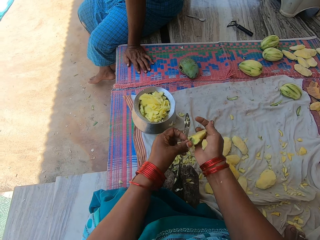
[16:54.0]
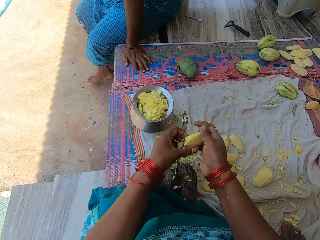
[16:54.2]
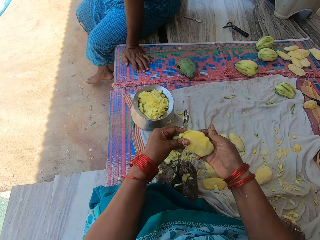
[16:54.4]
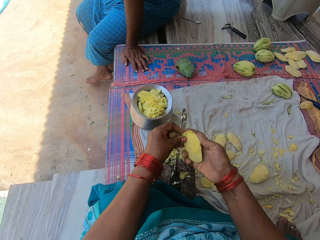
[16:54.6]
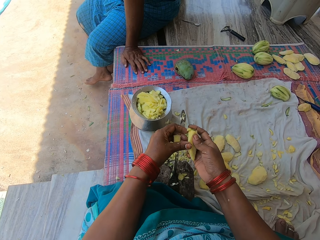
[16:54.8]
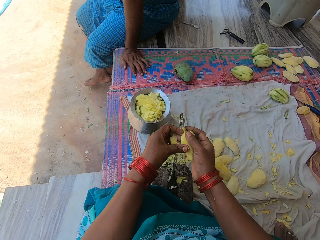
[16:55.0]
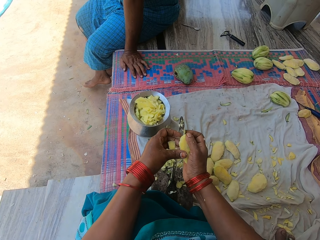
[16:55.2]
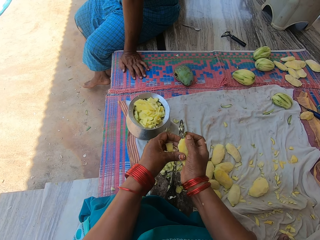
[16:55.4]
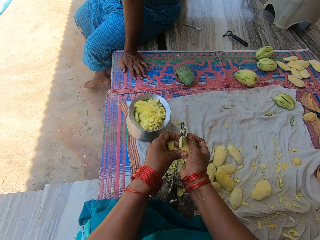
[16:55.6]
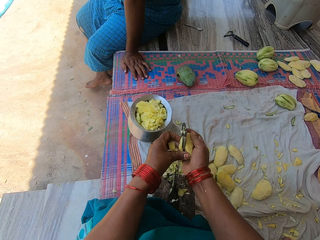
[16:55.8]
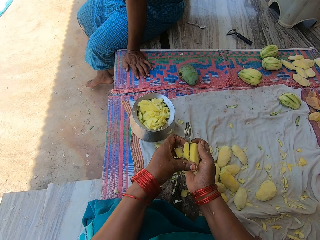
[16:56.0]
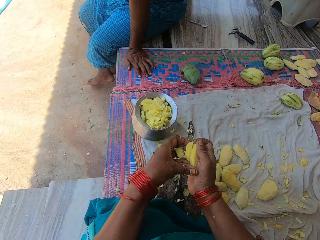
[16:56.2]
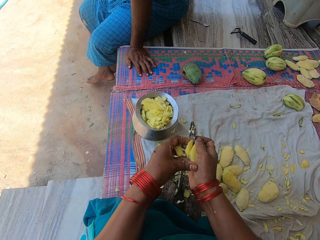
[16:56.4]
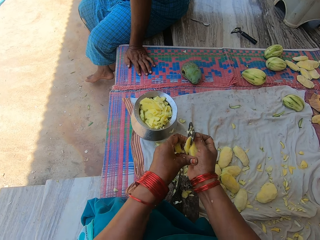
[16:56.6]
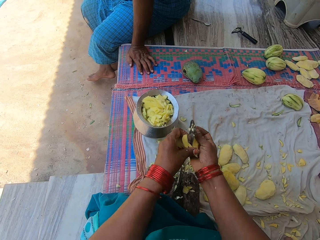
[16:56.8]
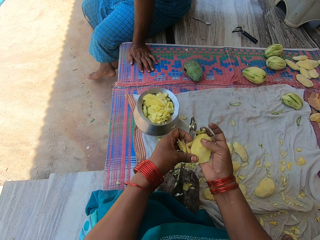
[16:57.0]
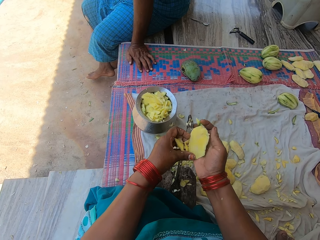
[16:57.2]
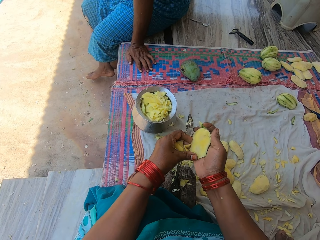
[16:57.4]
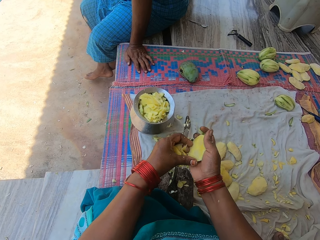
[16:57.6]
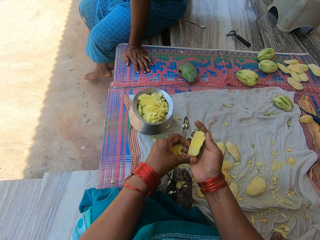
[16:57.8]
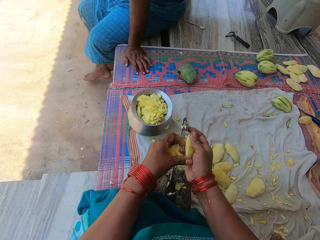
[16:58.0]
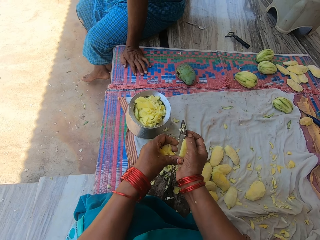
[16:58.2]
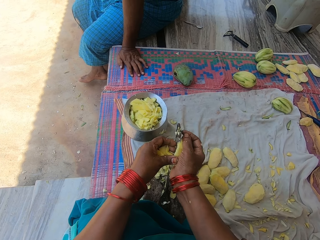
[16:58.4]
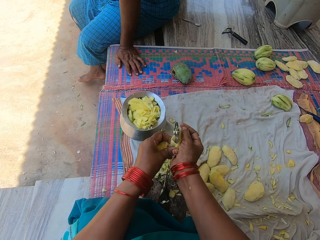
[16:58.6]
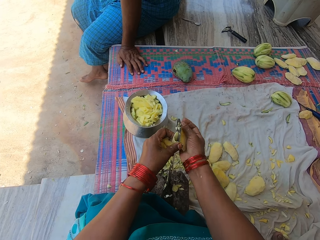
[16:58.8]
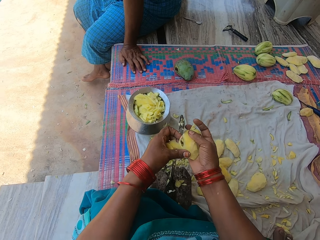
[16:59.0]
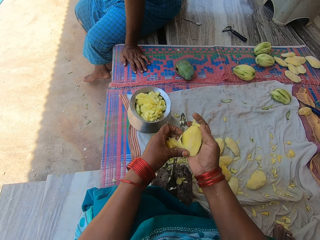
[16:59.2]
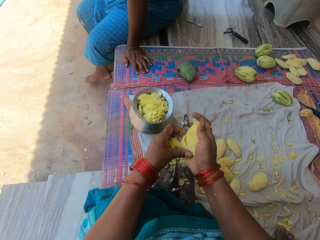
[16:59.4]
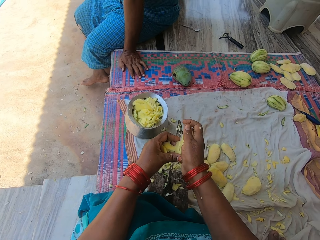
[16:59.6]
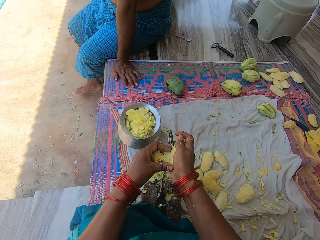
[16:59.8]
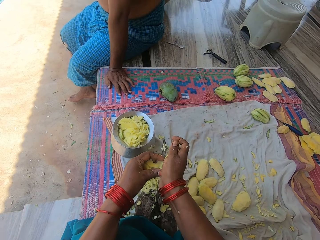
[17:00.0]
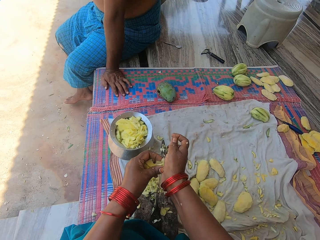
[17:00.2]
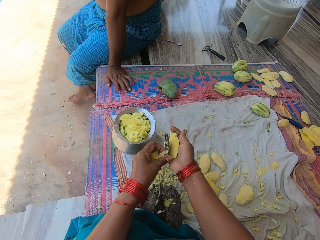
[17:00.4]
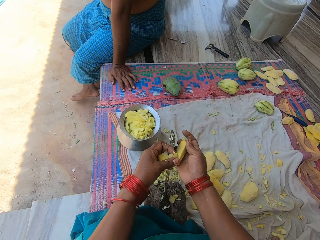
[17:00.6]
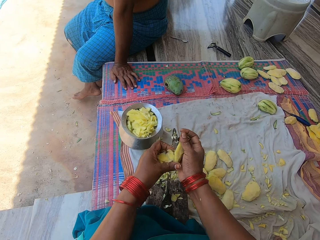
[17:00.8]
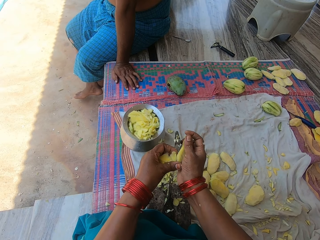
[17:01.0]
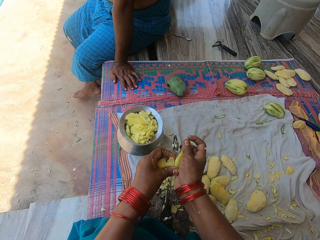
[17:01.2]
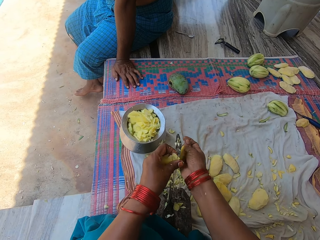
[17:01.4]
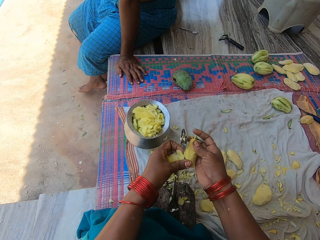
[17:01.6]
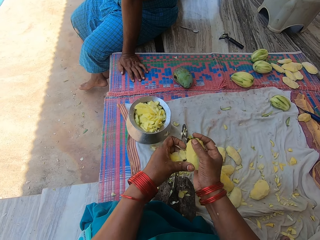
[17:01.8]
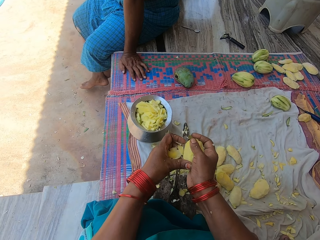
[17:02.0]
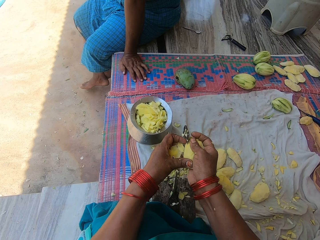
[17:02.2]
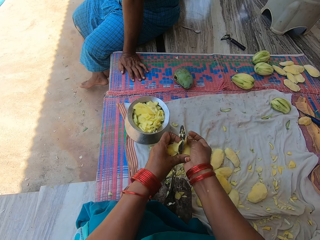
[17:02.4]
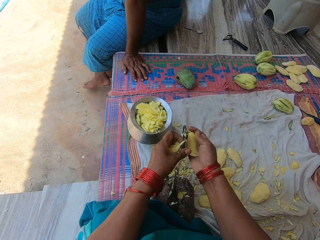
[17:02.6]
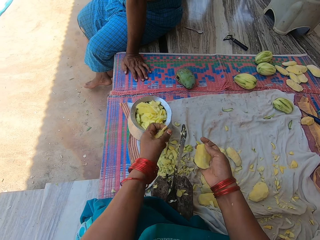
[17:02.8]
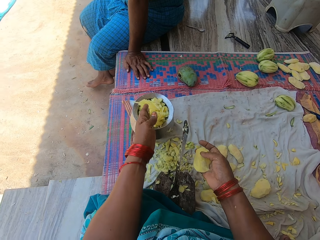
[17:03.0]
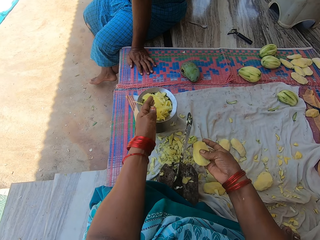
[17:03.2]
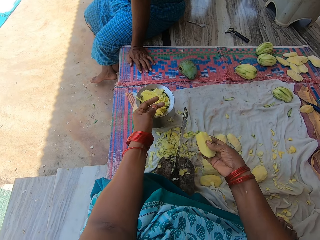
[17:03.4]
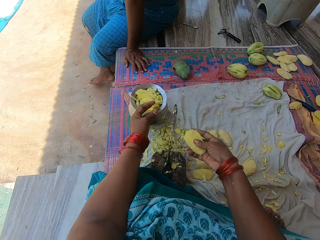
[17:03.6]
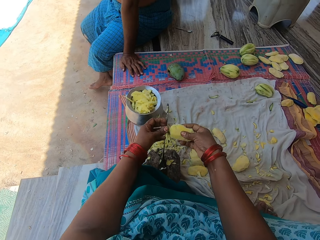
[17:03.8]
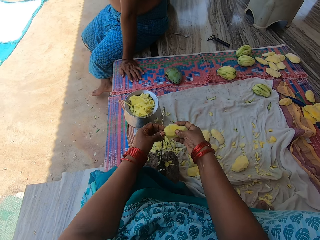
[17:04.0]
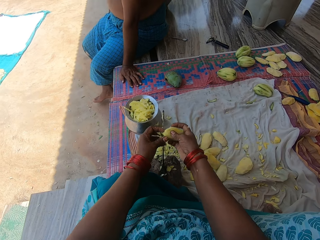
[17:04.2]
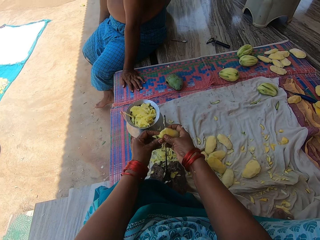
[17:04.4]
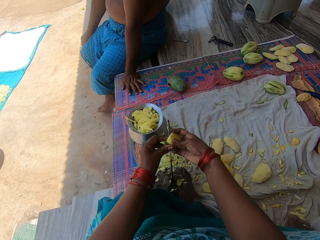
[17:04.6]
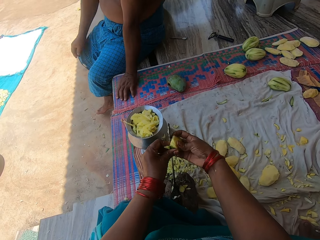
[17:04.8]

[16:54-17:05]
The camera wearer cuts a mango with a knife repeatedly. They pour the pieces of mangoes in the pot. They chop the mango with the knife on the knife stand.

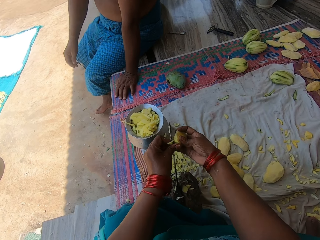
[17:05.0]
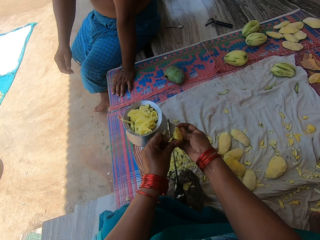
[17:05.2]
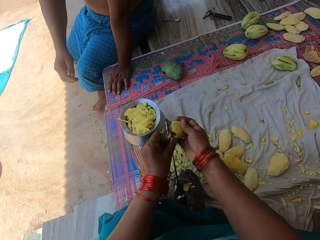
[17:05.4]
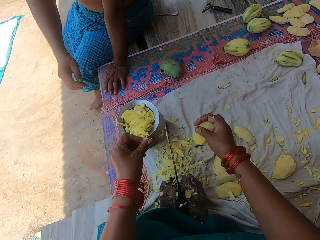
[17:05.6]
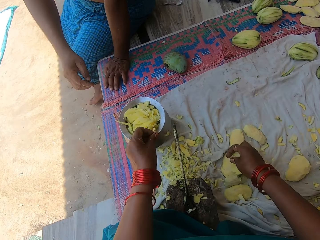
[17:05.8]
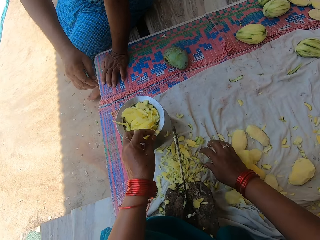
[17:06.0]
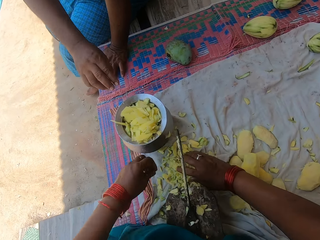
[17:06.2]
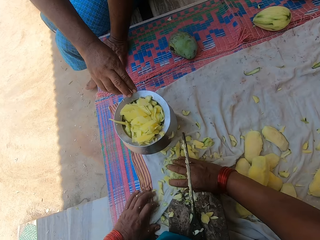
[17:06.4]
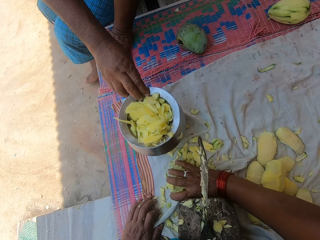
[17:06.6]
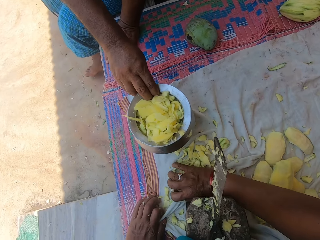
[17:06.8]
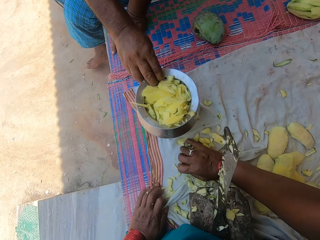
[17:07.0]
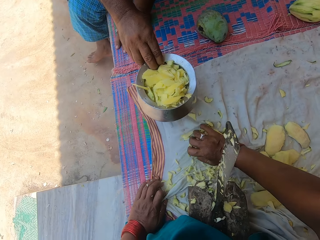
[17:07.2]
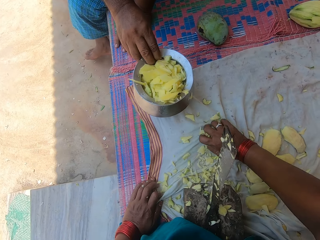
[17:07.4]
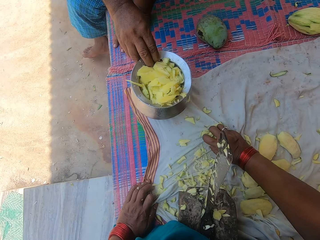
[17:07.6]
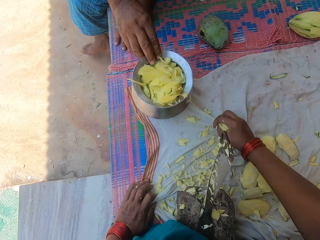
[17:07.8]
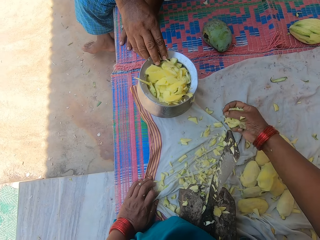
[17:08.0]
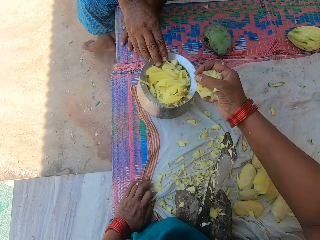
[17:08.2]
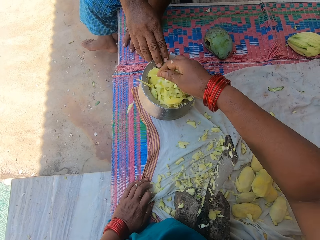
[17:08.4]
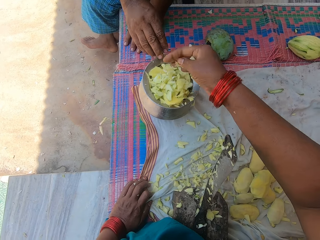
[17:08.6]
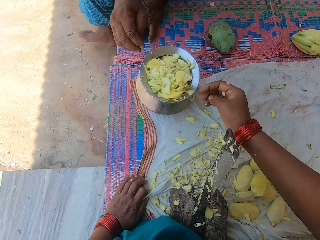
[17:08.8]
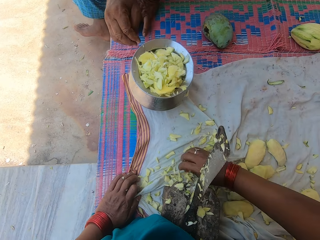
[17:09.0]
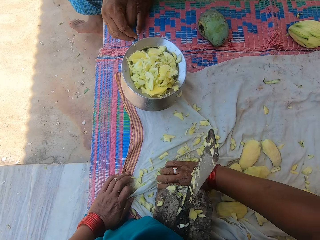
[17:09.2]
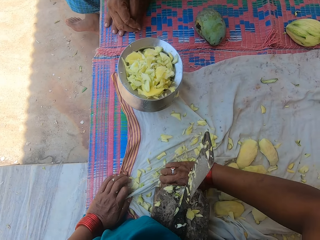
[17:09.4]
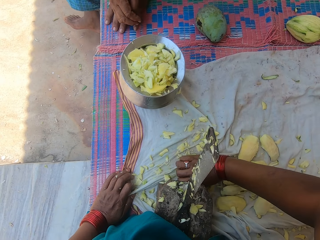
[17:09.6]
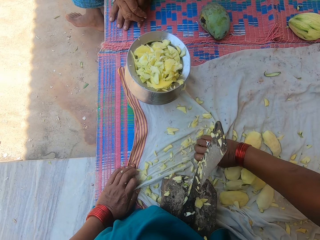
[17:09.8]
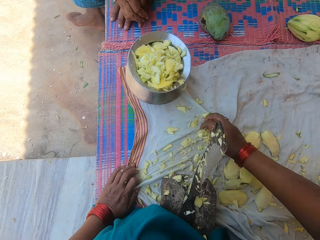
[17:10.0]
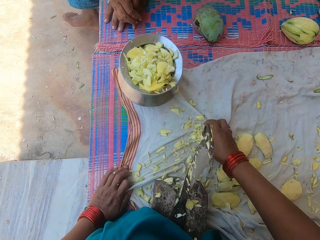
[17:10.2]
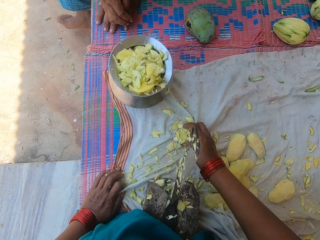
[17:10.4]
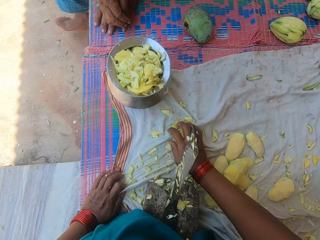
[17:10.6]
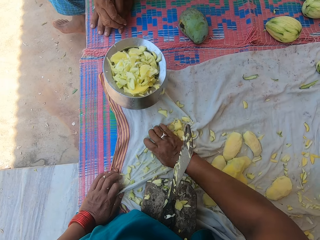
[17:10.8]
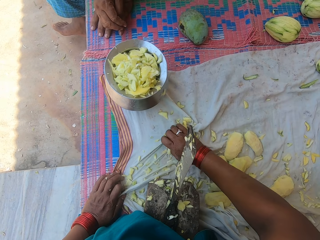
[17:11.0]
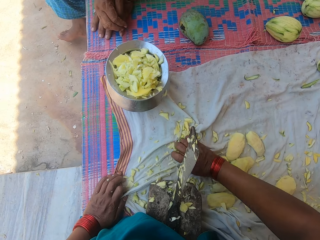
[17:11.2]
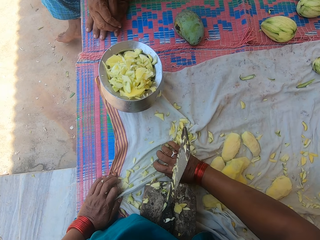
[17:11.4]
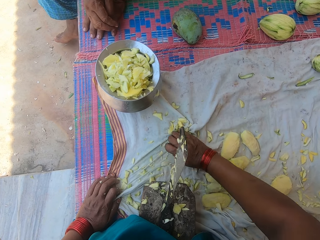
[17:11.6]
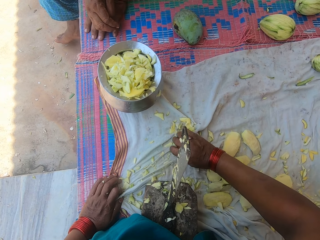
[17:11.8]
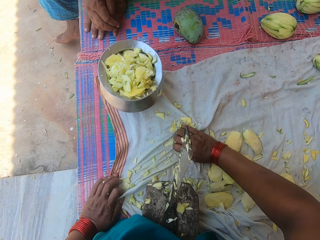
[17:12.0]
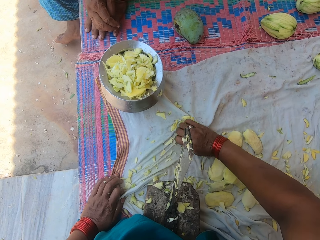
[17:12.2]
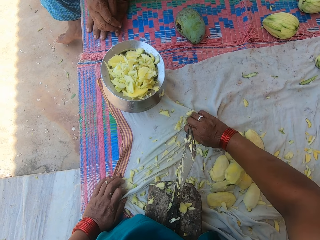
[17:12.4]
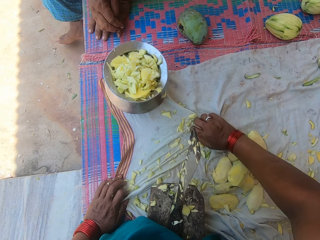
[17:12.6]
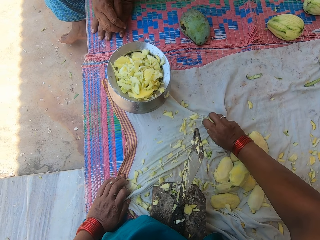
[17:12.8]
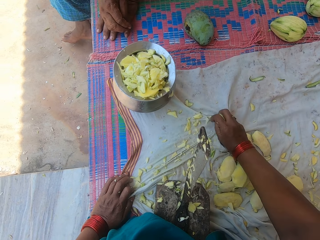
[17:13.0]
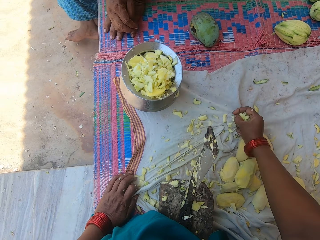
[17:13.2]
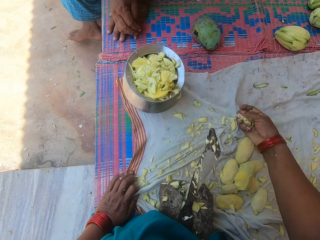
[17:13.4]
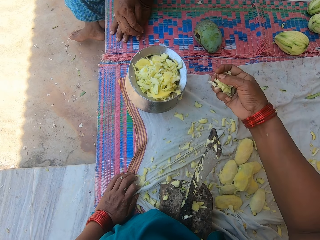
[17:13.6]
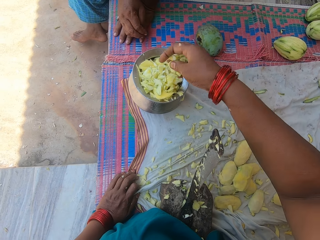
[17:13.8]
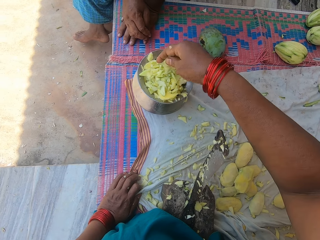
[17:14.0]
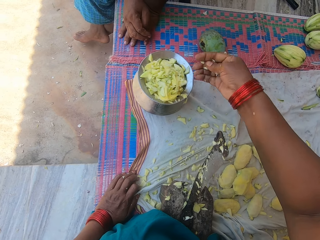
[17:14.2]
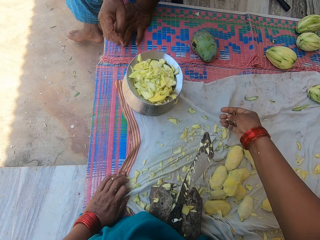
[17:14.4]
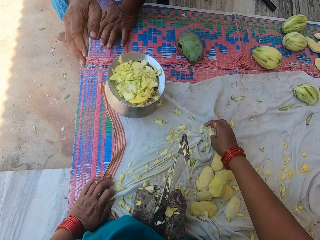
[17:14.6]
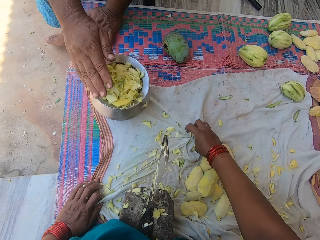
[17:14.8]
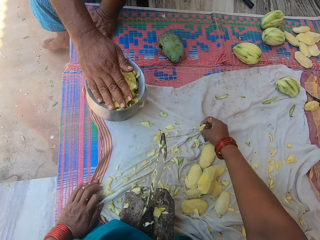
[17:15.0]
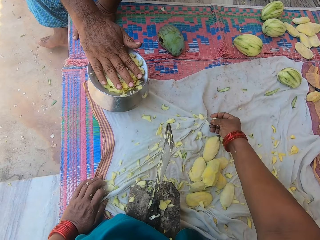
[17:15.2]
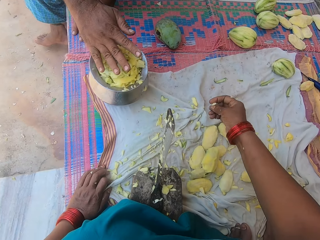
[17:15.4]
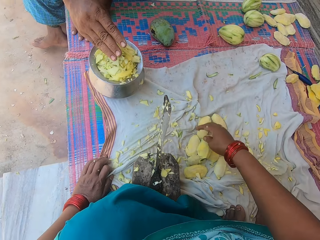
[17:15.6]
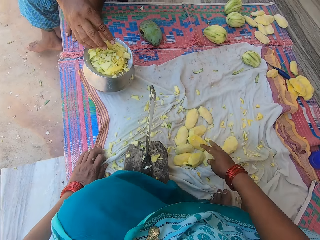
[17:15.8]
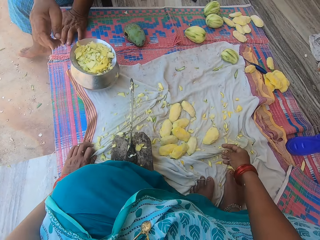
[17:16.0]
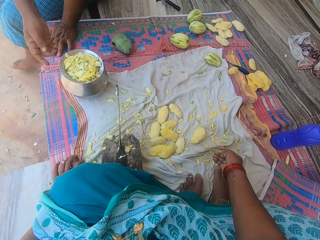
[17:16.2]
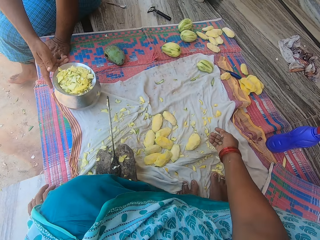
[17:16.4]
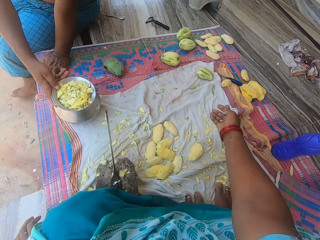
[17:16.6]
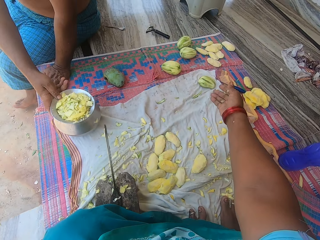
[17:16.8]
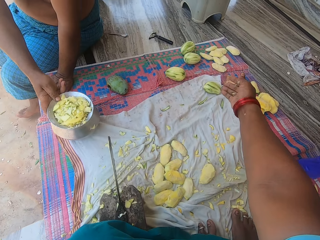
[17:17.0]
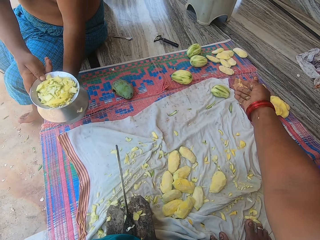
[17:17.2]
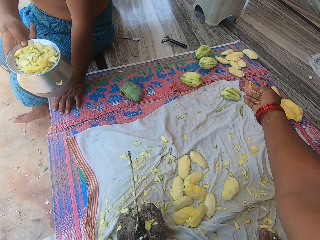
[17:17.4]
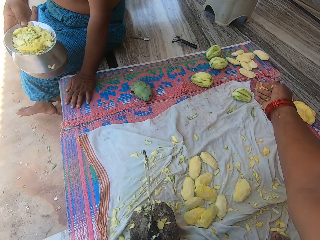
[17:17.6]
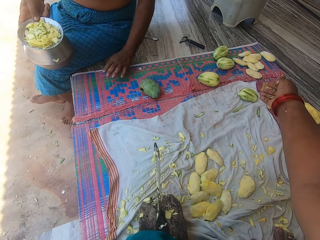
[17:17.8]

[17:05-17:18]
The camera wearer removes a piece of mango from the mango seed. They drop the piece of mango in the pot. They drop the mango seed on the mat. They pack the chopped mangoes on the mat. A man pulls the pot with mangoes on the mat a bit. The camera wearer picks mangoes from a cloth. They pour the chopped mangoes in the pot. They pack the chopped mangoes on the mat. They pick mangoes from the cloth. They pour the chopped mangoes in the pot. They pick a piece of mango on the mat. The man presses the chopped mangoes in the pot. The man carries the pot. The man picks the pot with mangoes.
